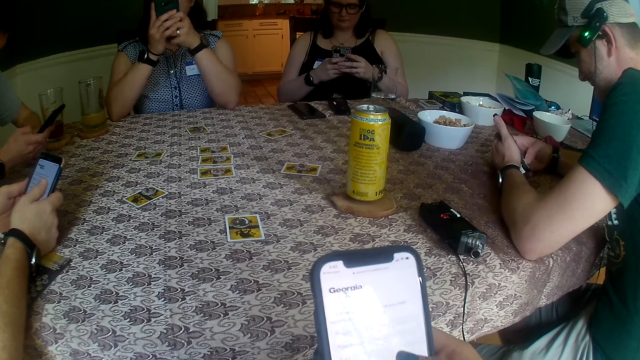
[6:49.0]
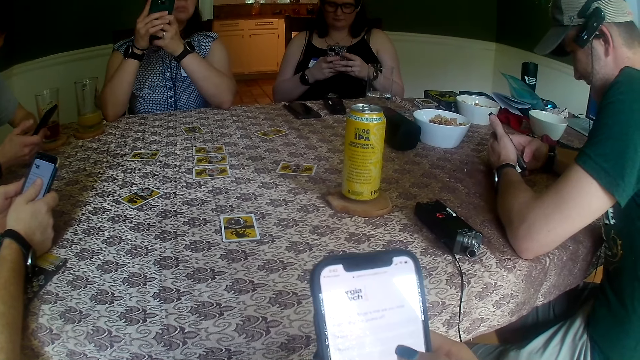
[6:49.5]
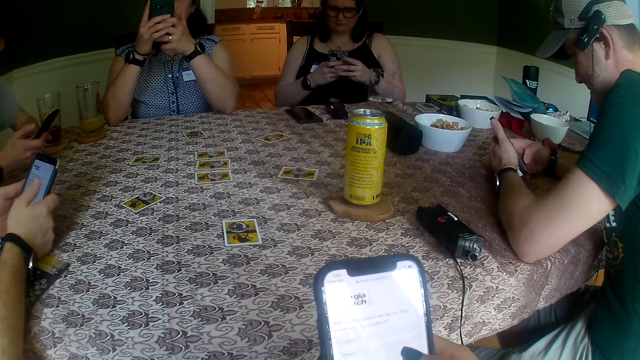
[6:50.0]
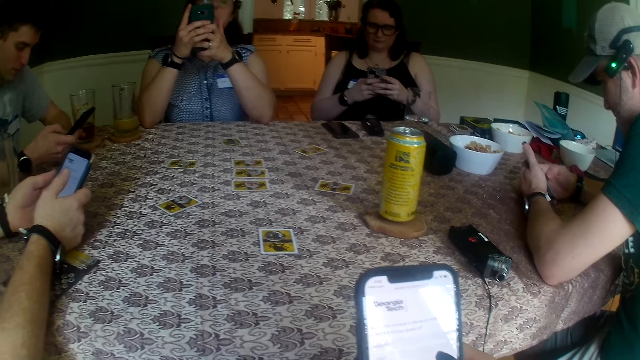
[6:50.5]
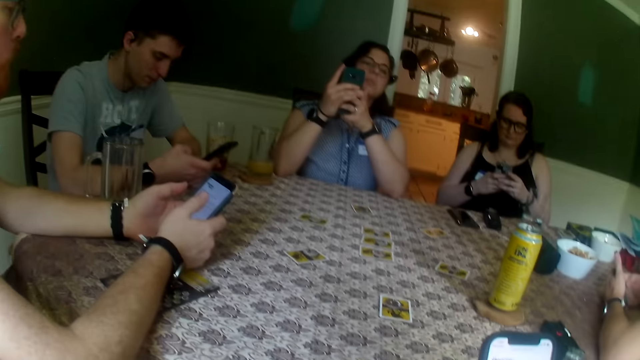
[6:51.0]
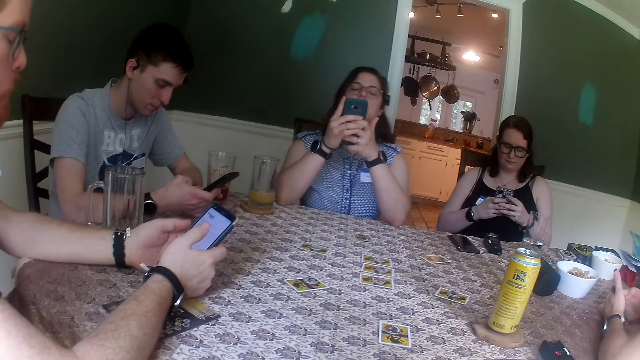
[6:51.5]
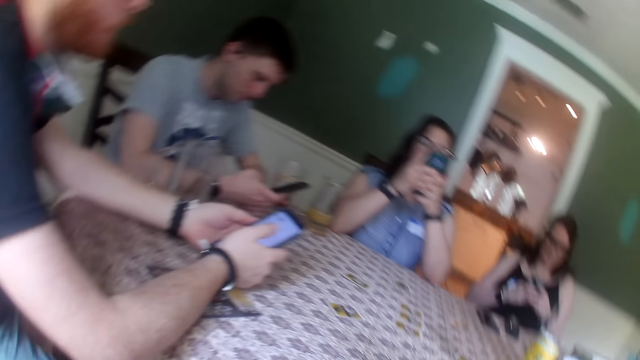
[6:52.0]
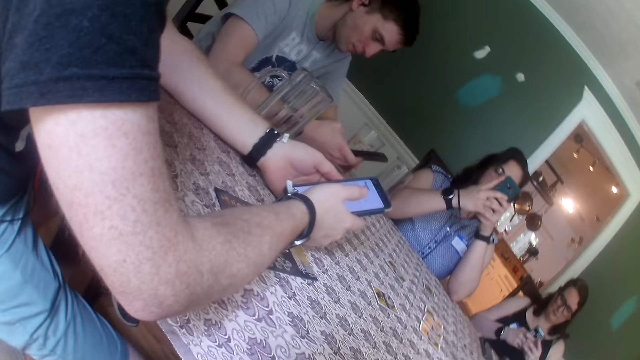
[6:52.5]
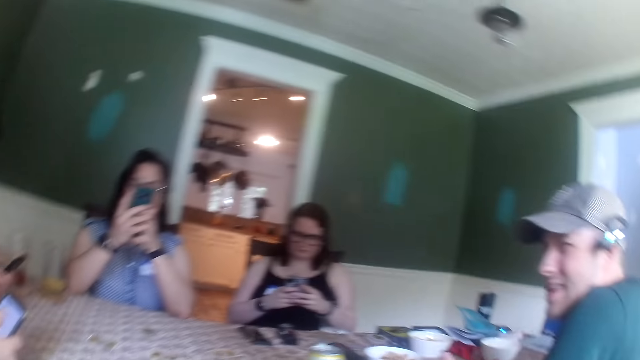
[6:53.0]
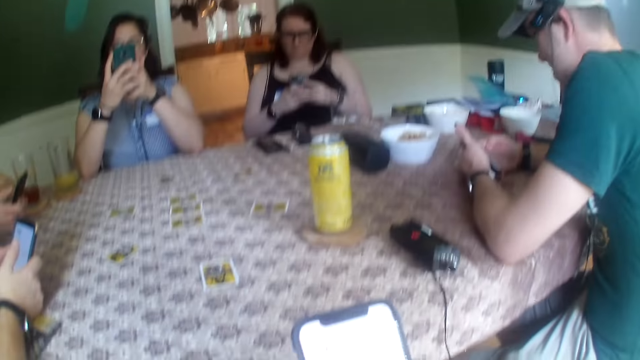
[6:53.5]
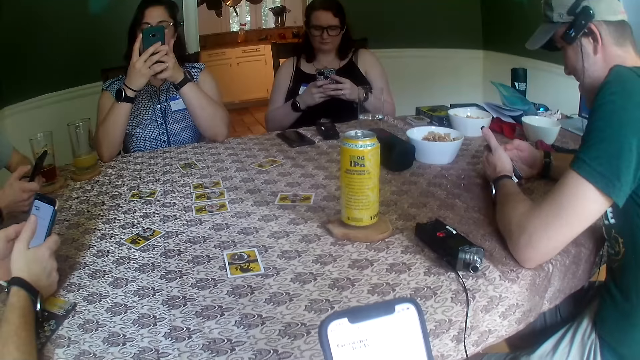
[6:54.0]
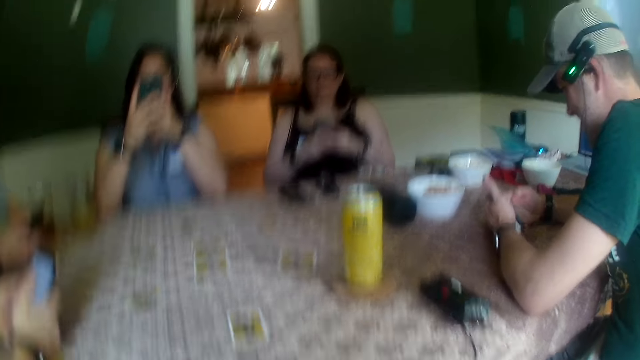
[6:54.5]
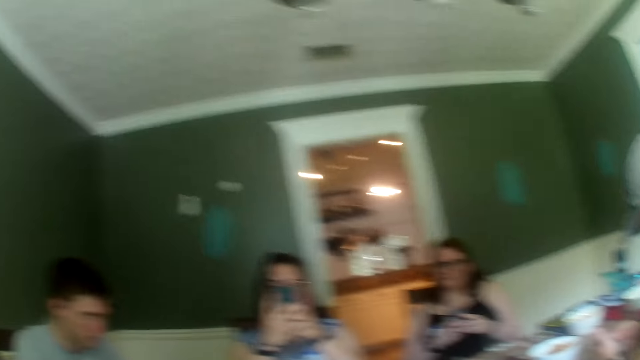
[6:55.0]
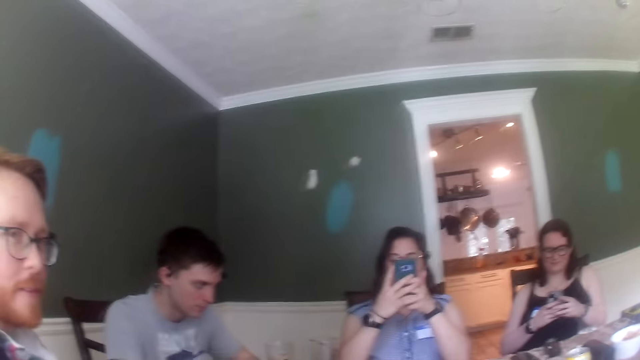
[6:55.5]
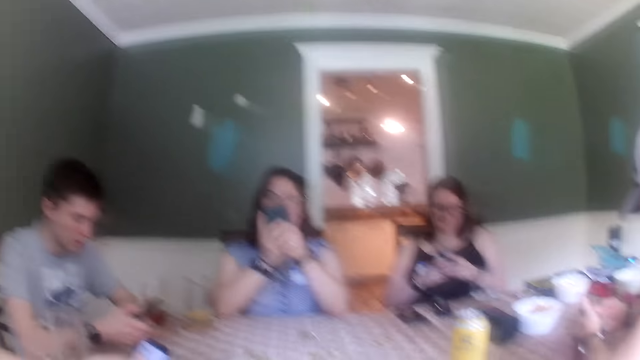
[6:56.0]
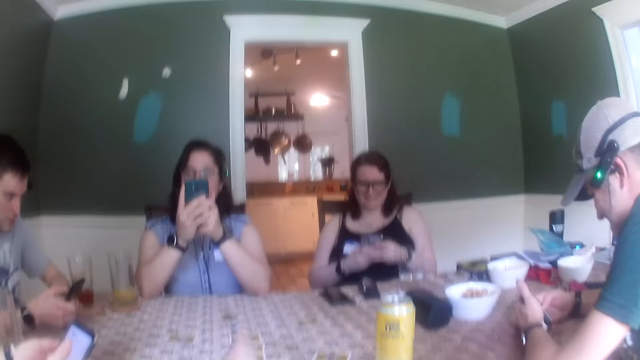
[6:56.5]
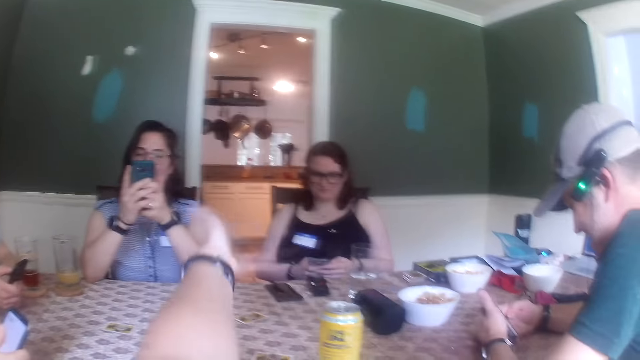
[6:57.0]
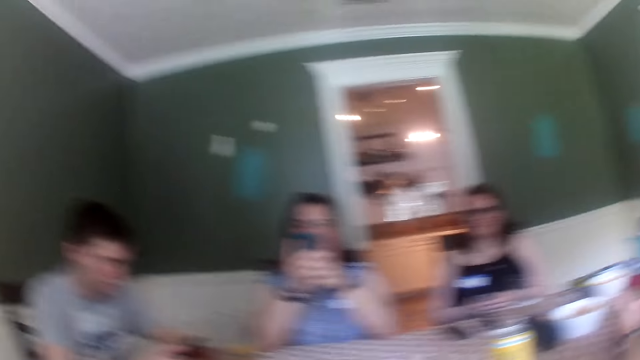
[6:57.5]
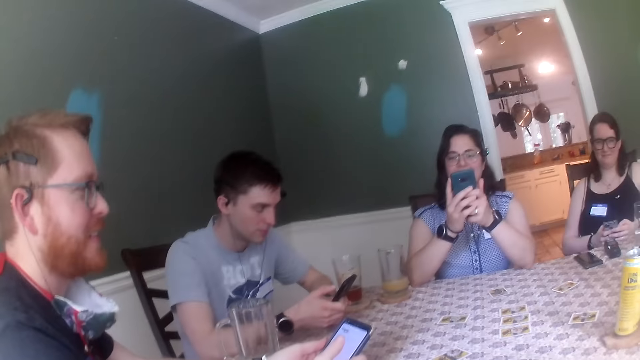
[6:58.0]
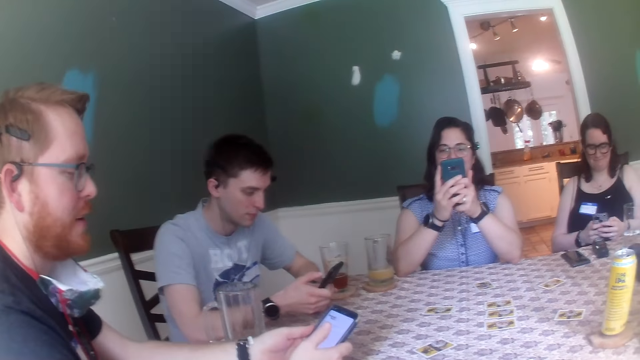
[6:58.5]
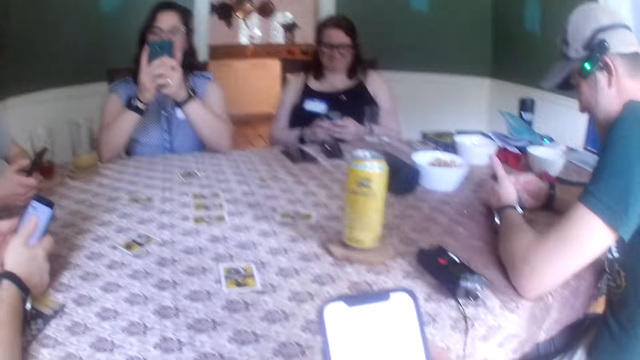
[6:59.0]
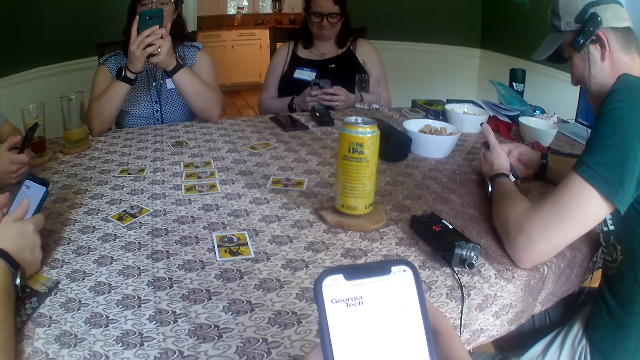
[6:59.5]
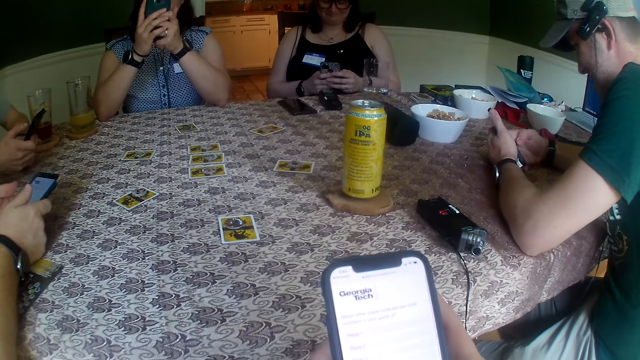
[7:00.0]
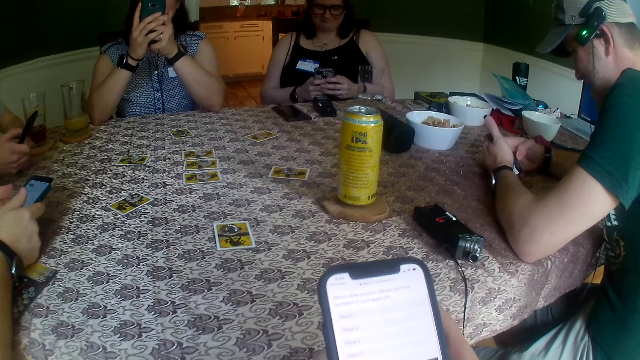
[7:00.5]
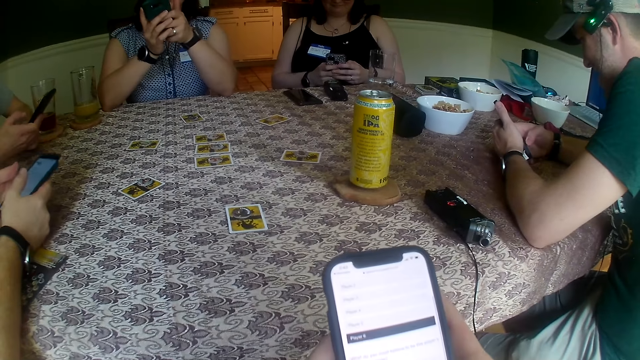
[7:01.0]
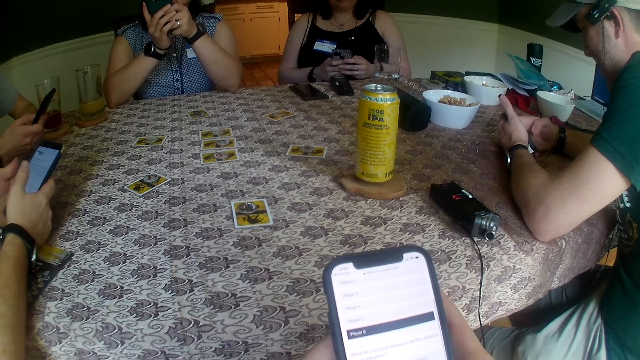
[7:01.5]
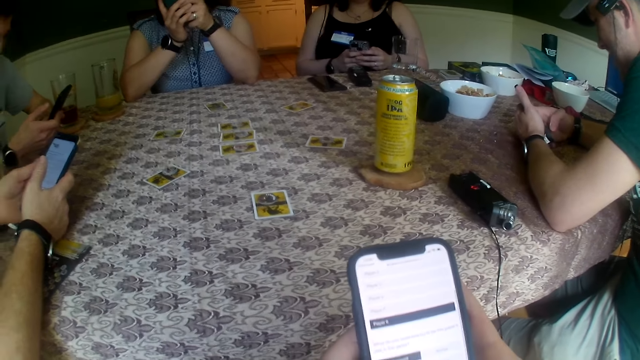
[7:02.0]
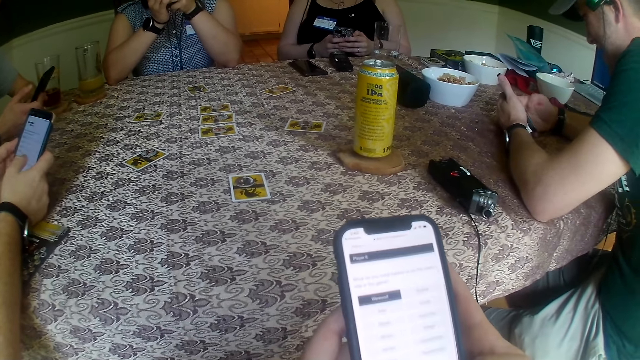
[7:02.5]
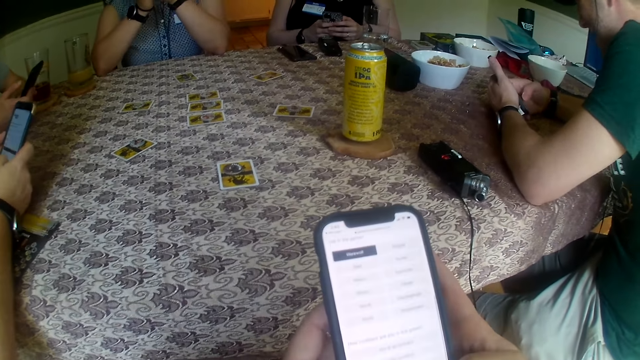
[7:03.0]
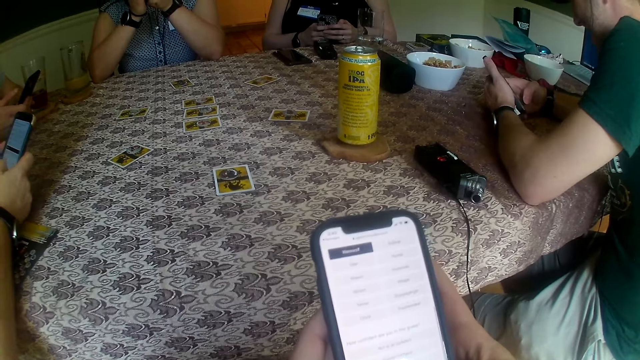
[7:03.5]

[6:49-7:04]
The camera wearer looks around. They point at a woman and another woman. They dial a mobile phone.

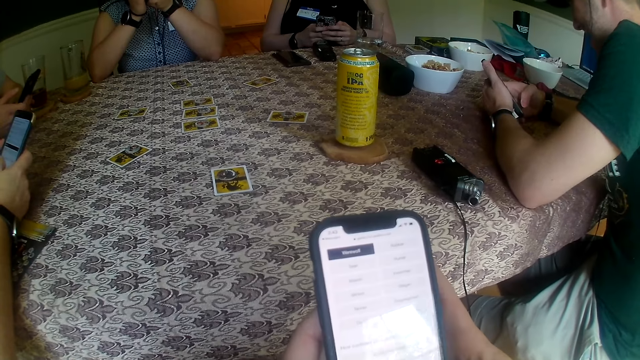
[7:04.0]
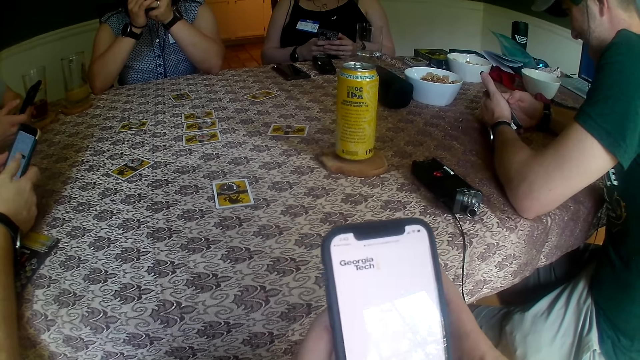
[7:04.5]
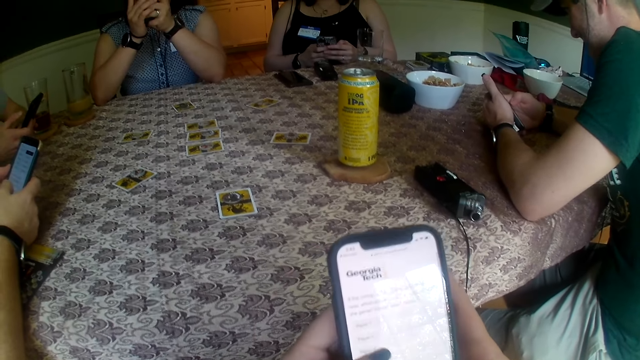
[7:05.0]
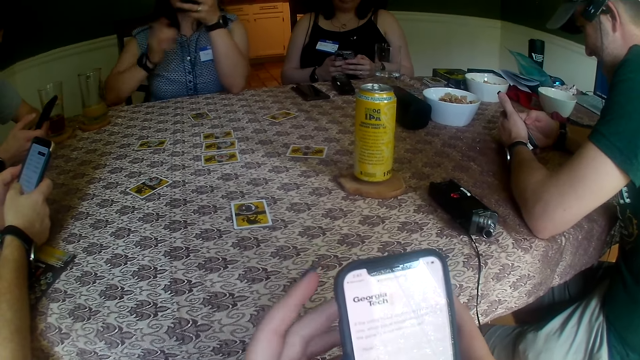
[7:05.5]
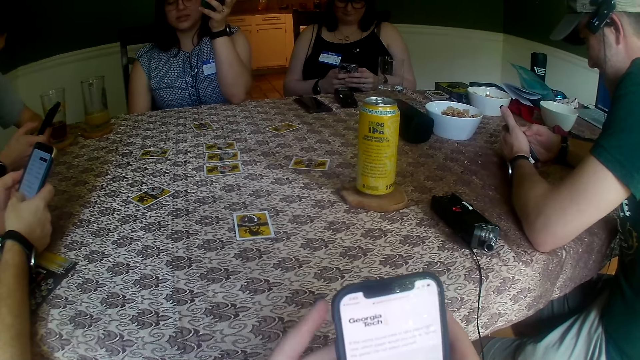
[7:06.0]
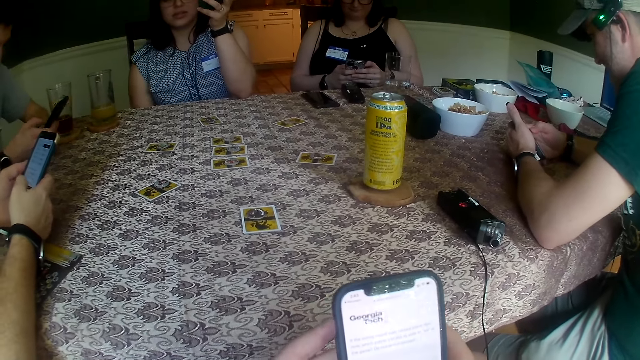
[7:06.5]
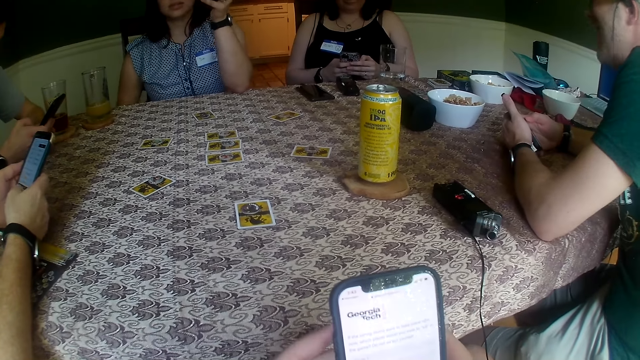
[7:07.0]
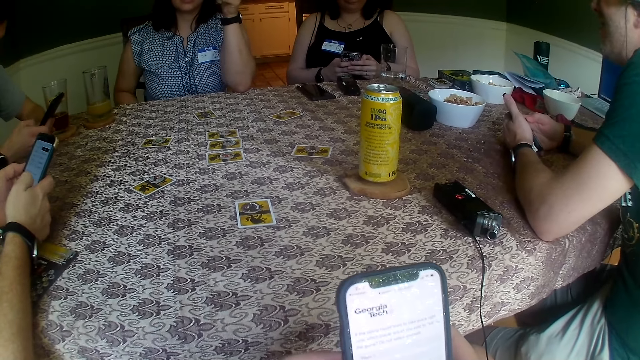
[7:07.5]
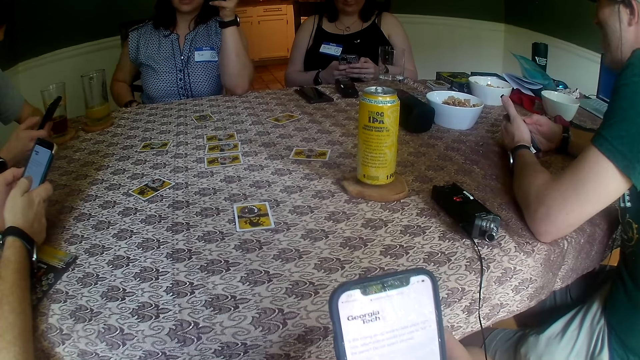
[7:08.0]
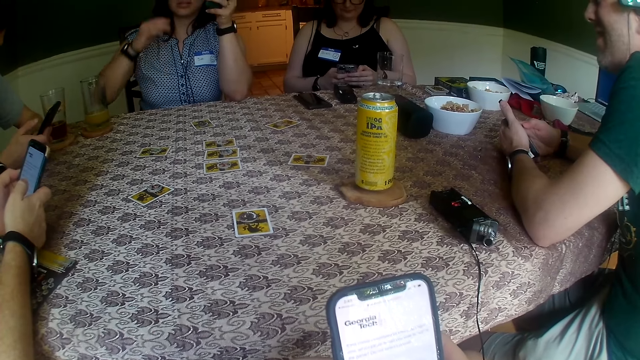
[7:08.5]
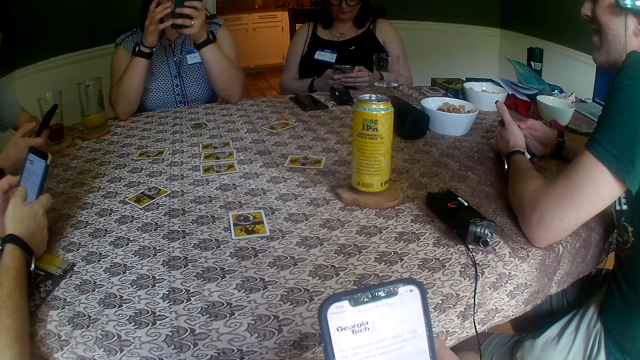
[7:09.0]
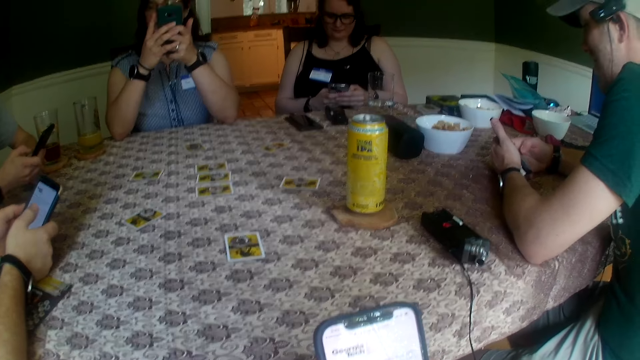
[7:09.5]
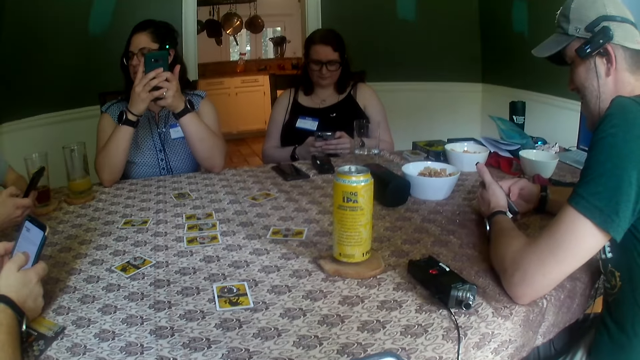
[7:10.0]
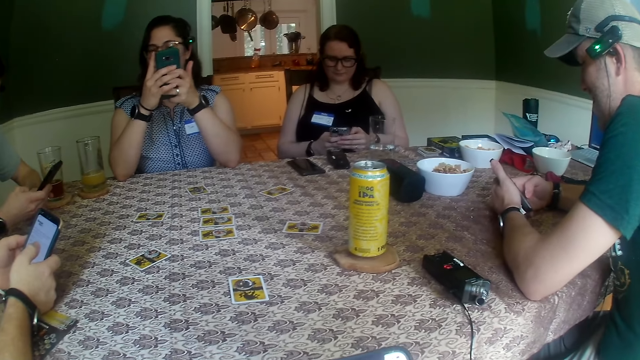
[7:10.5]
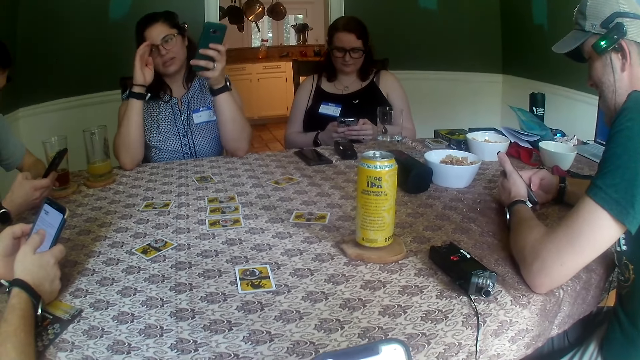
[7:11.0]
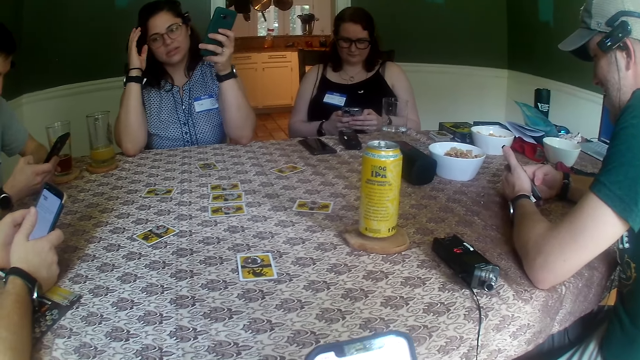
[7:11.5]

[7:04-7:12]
A woman touches her glasses with her right hand and brushes her hair with her right hand.
